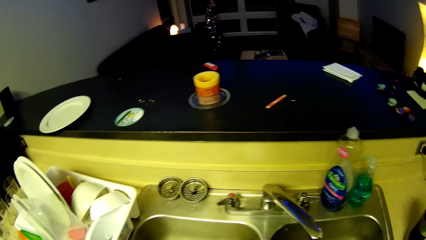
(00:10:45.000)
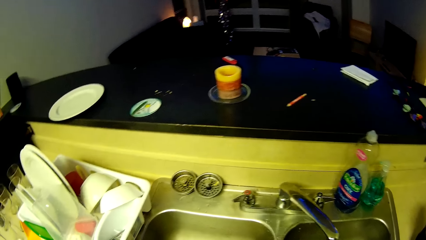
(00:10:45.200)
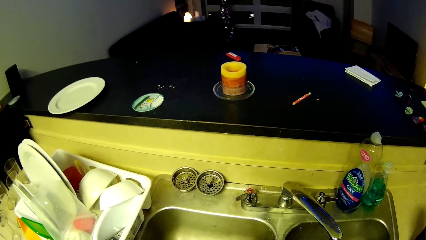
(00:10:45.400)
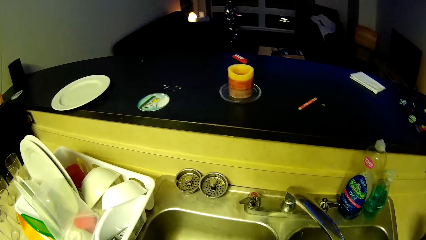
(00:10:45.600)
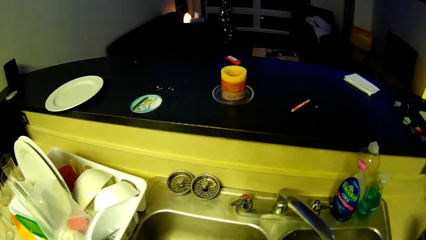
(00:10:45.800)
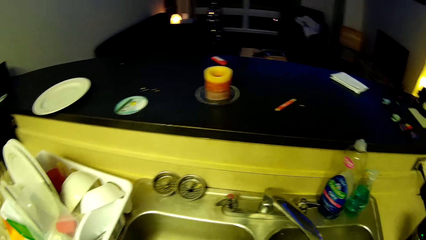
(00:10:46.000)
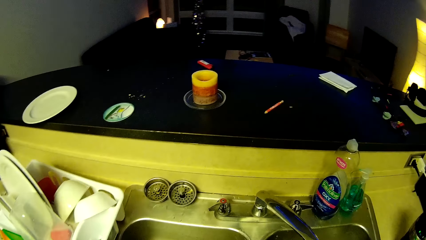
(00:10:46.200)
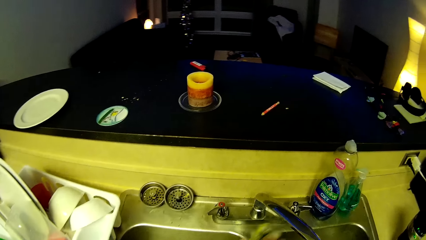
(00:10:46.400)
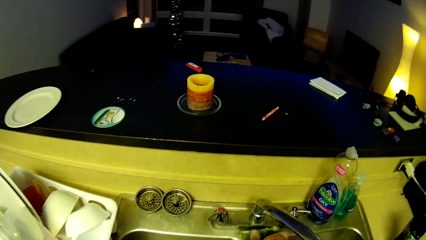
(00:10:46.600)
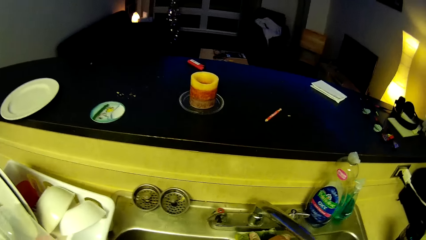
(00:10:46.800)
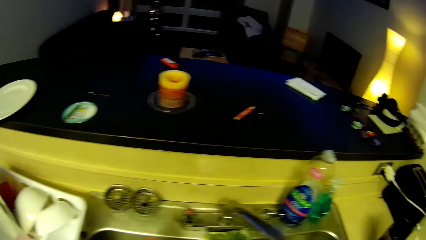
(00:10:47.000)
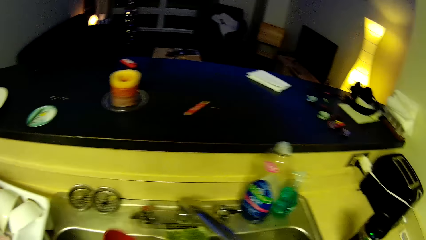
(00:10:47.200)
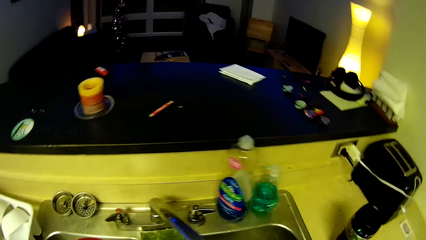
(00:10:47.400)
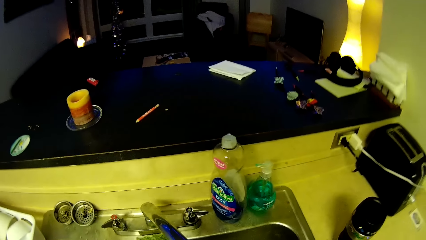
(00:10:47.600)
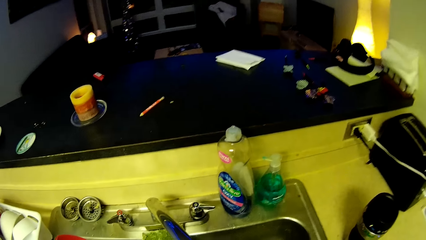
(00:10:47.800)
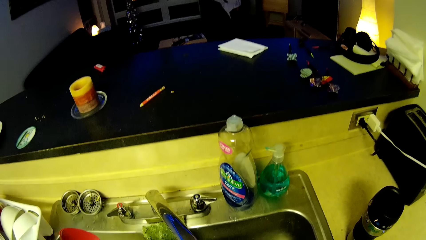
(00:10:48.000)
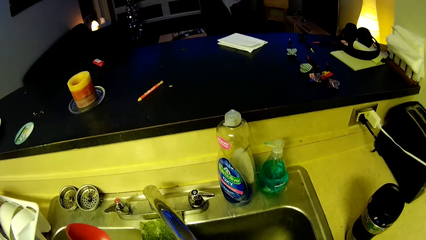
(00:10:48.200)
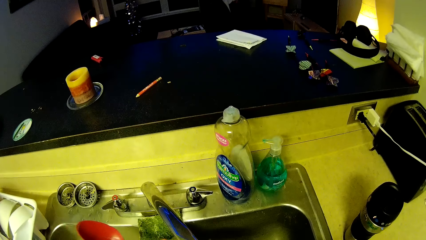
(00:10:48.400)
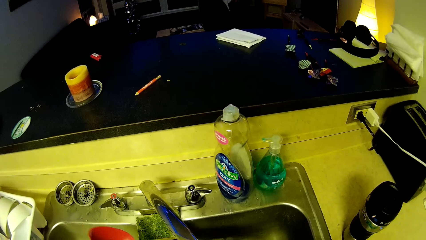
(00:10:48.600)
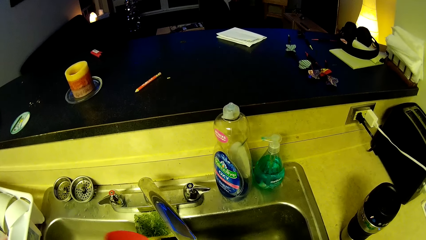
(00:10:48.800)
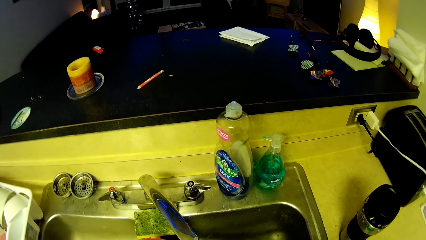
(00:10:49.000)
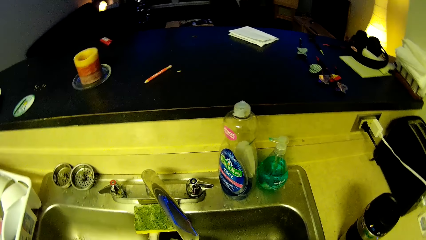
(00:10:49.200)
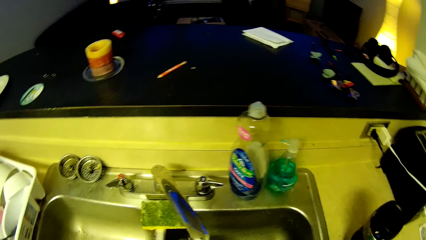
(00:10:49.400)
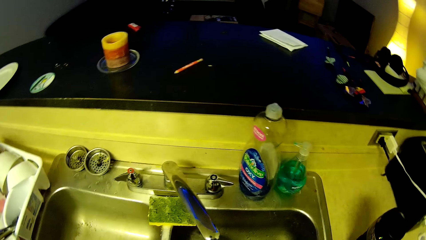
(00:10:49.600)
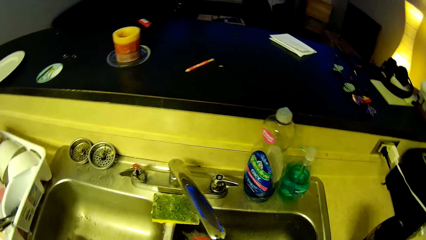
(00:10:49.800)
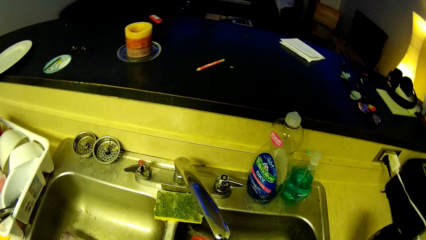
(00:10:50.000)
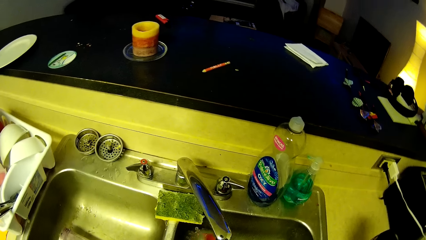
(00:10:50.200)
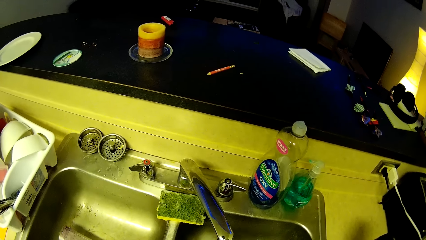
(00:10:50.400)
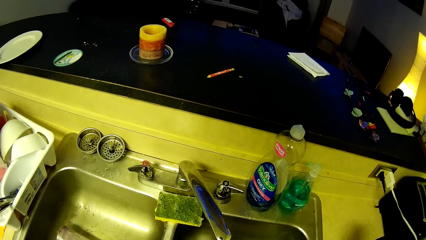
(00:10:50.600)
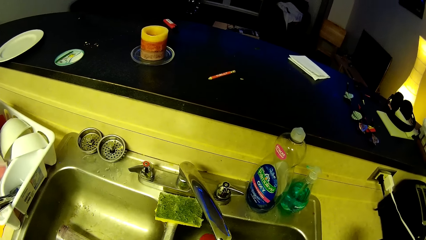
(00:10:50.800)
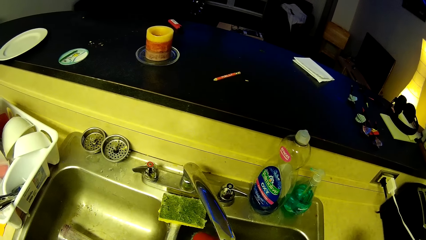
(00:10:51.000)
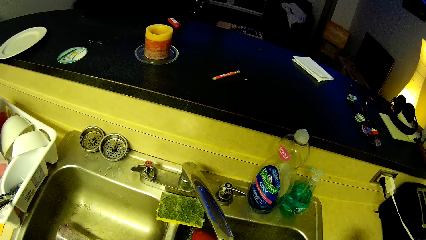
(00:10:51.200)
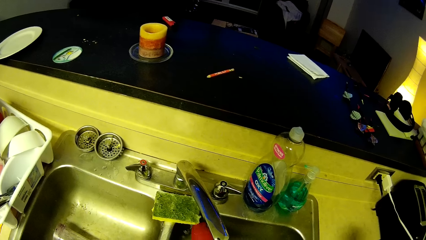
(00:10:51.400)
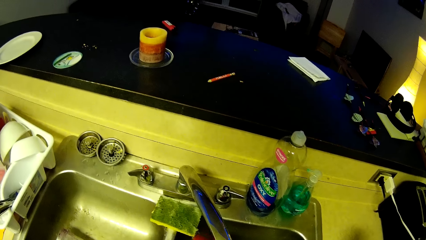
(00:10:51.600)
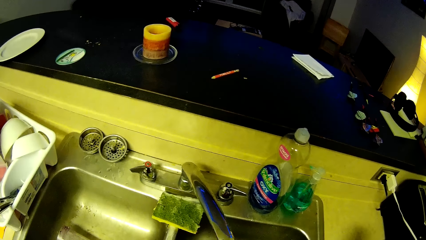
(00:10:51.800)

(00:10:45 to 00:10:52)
The camera wearer drops the sponge in his right hand on the sink.

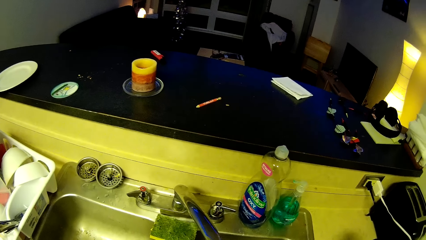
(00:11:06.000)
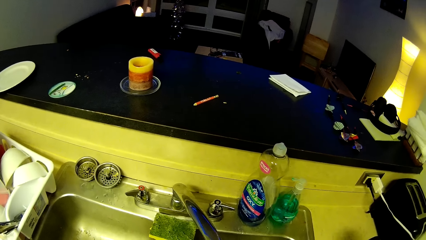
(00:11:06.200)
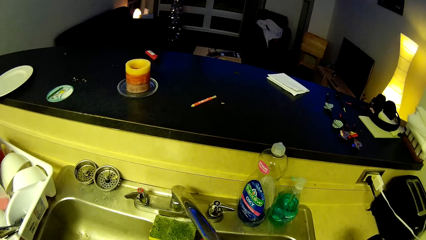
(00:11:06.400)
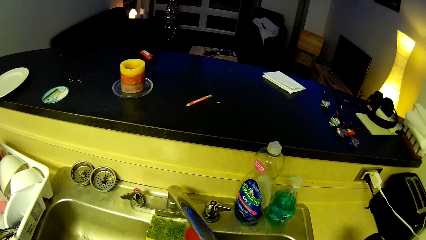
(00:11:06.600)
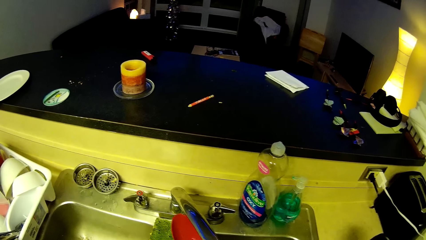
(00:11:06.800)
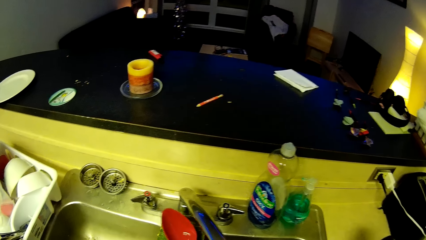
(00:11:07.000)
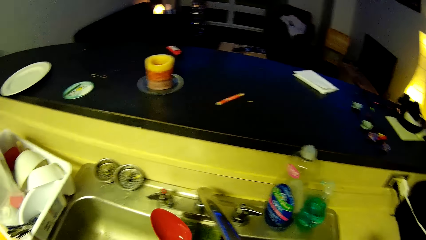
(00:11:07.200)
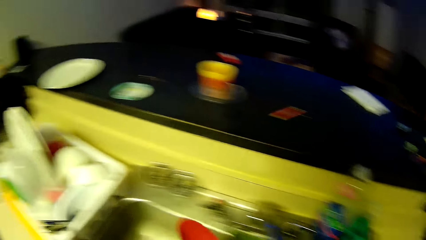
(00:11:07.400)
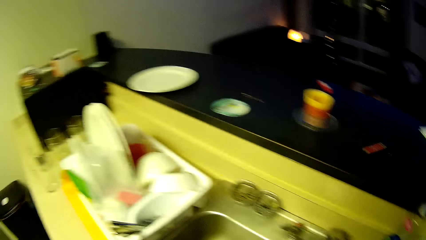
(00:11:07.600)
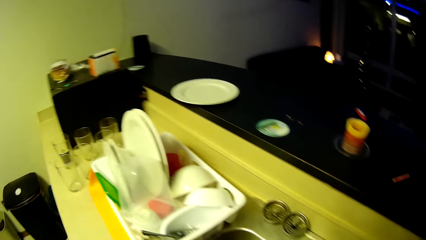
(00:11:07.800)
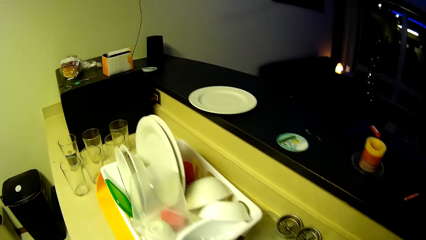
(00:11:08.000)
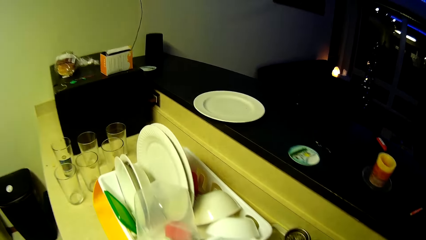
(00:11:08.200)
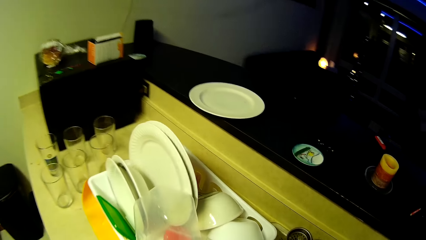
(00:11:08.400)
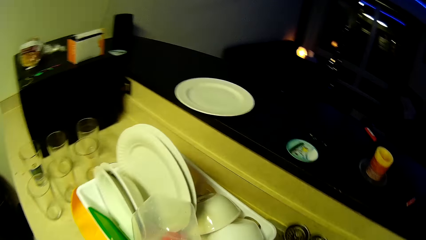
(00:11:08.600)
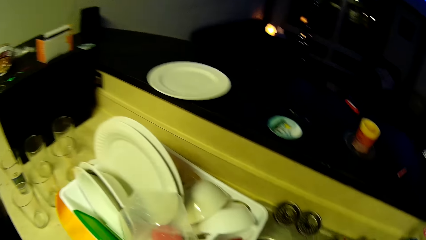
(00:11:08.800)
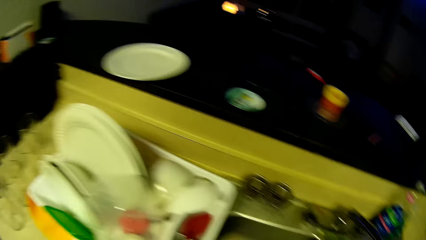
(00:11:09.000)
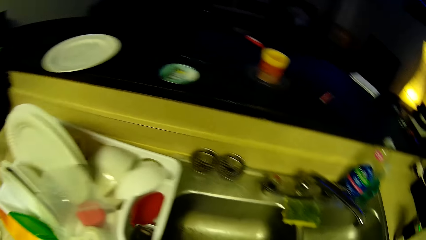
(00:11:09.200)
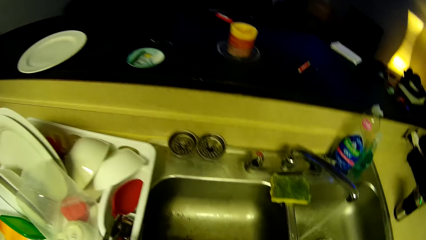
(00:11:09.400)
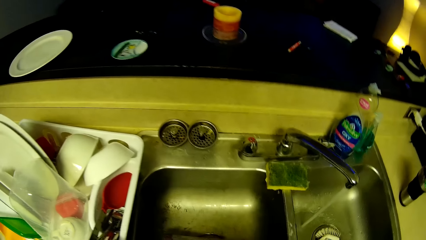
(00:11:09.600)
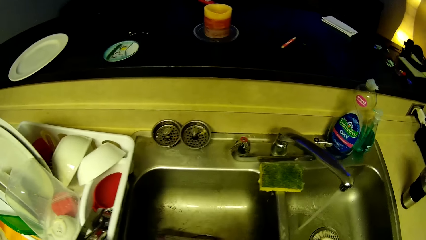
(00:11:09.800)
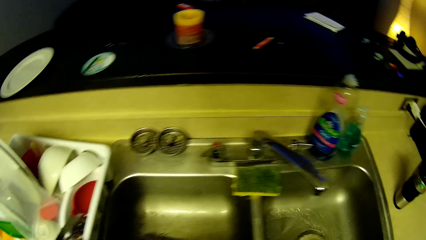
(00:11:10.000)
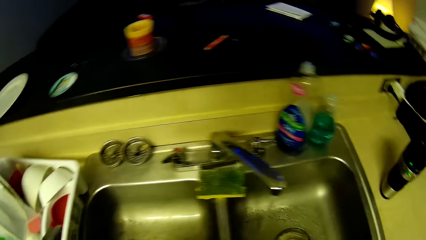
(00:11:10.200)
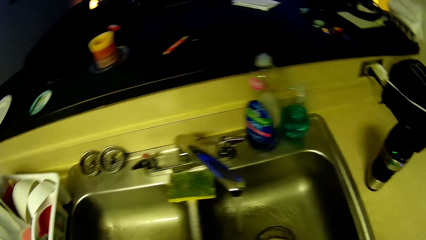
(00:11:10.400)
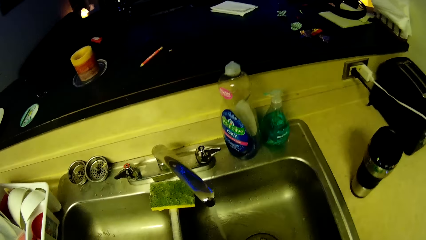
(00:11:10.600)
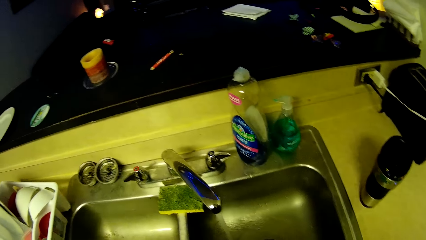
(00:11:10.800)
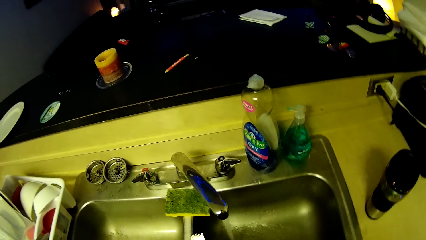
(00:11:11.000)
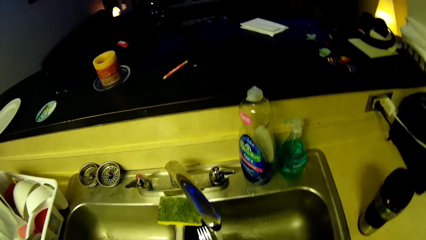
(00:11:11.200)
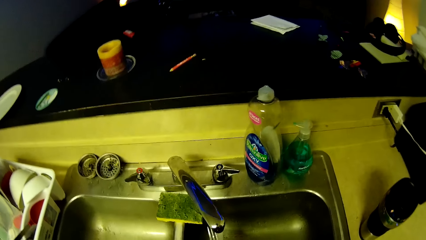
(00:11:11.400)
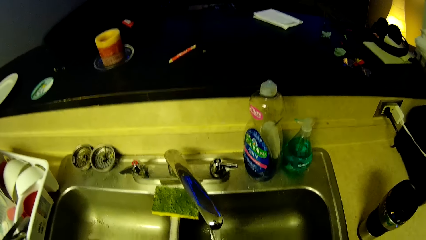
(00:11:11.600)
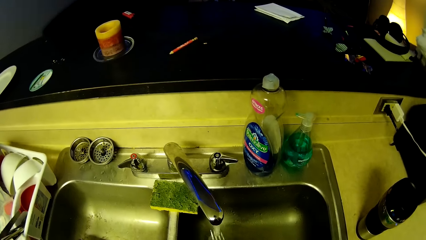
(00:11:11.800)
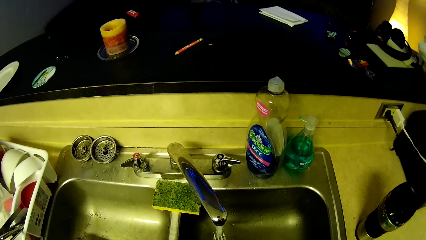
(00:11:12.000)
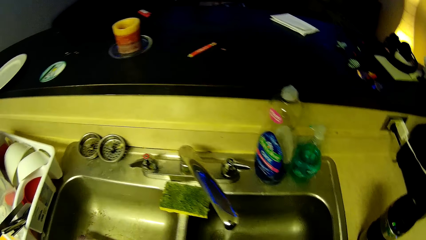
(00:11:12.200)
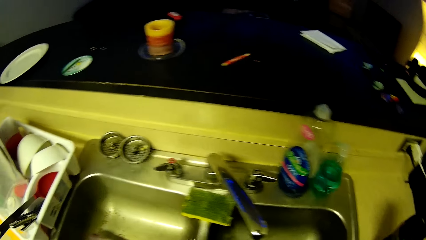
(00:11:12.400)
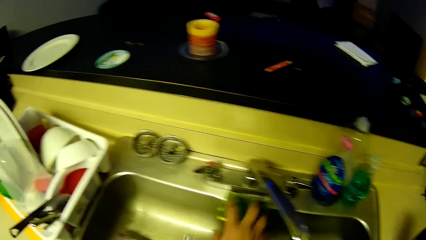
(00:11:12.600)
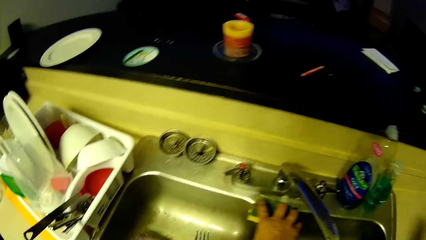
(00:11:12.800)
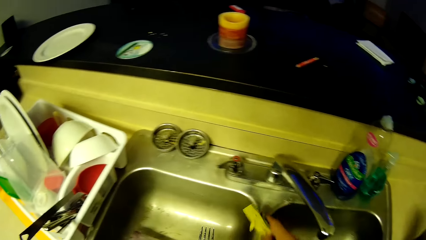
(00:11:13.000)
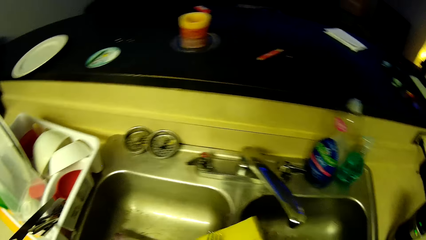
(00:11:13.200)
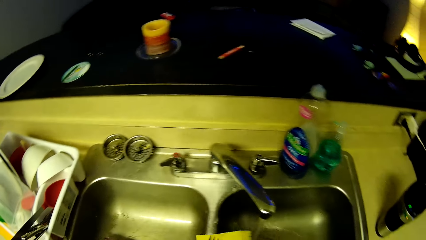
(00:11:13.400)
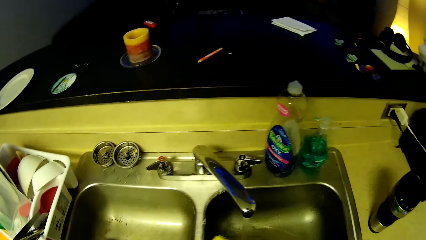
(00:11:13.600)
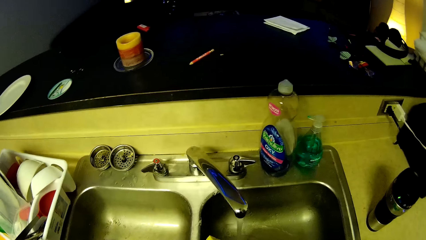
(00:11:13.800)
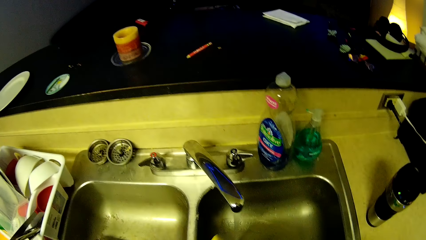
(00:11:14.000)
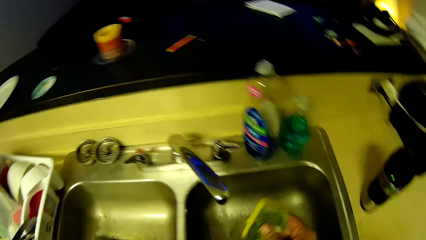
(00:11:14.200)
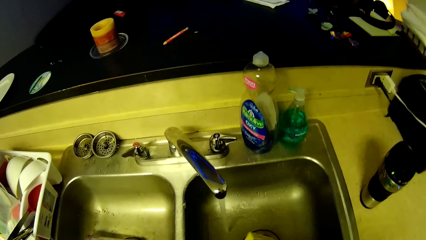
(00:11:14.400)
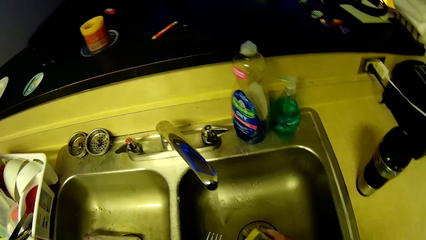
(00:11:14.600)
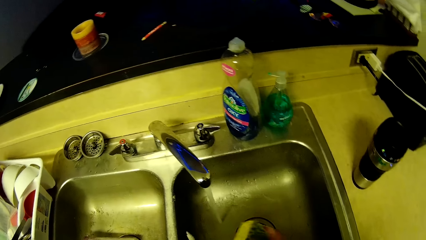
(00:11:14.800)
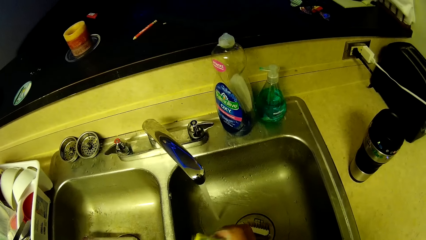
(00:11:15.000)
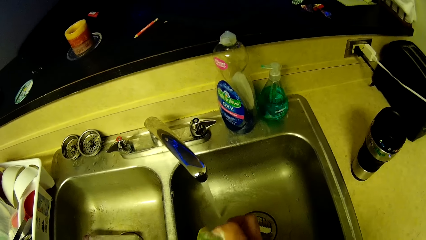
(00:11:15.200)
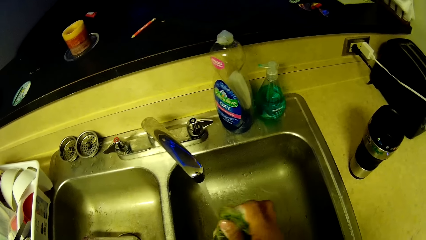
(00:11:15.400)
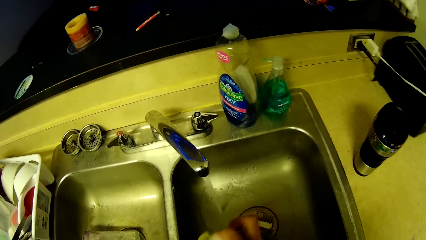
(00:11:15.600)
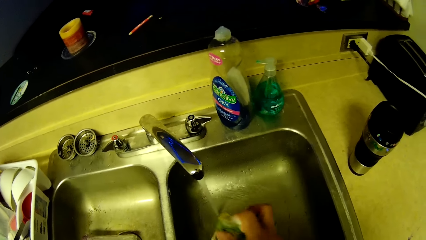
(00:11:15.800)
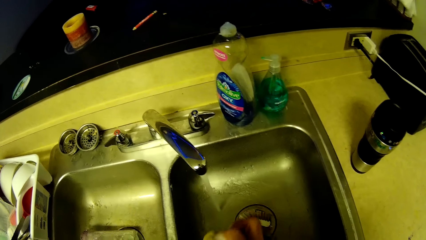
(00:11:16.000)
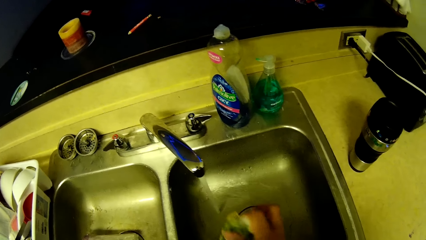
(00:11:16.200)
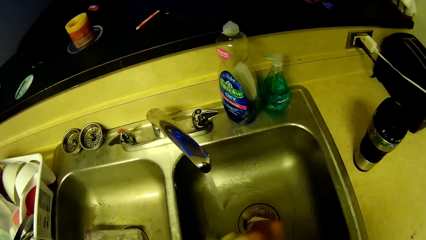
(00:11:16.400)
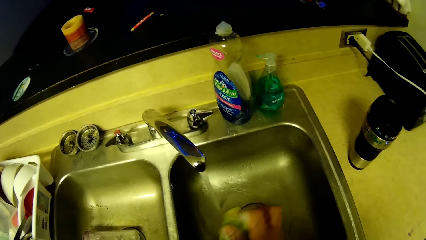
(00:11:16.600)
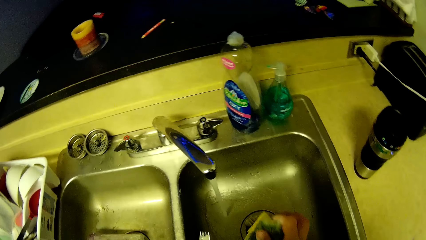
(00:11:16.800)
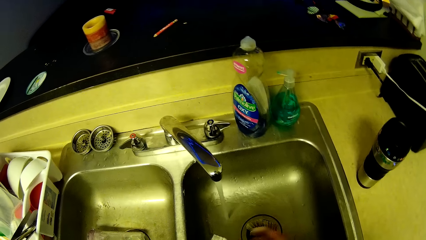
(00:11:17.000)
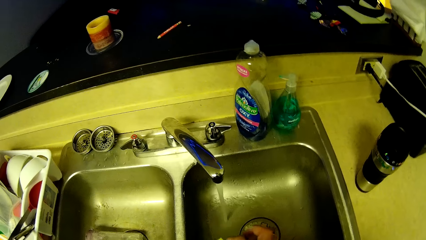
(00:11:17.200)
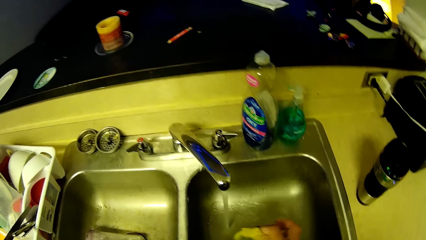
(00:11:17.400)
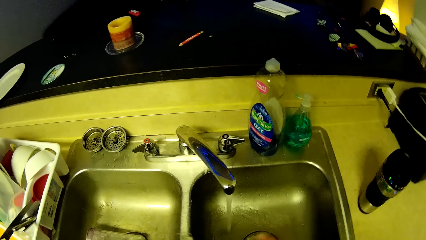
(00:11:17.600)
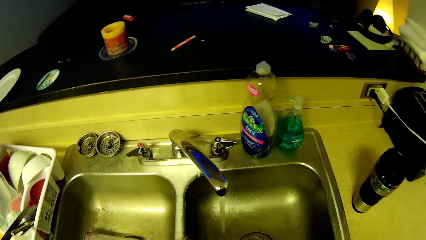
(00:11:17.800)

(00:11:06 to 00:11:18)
The camera wearer puts the serving spoon on the rack. He rinses a fork, picks up the sponge from the sink with his right hand, and washes the fork.
